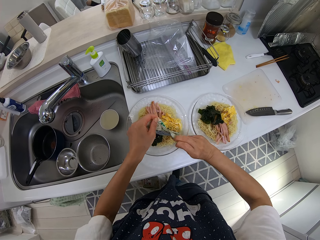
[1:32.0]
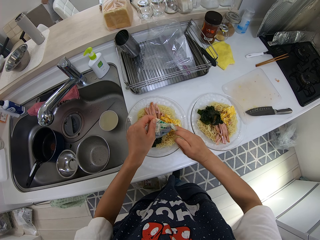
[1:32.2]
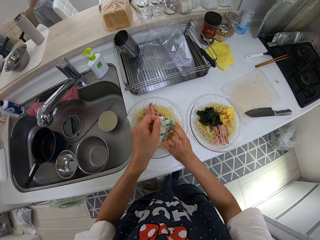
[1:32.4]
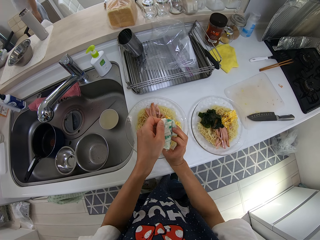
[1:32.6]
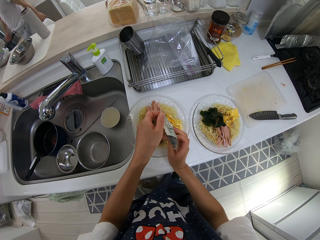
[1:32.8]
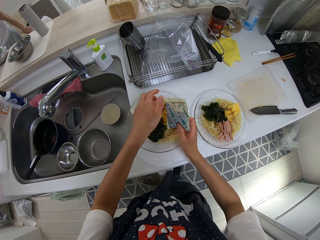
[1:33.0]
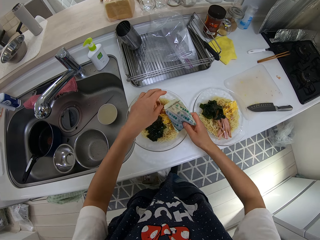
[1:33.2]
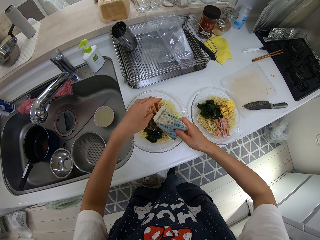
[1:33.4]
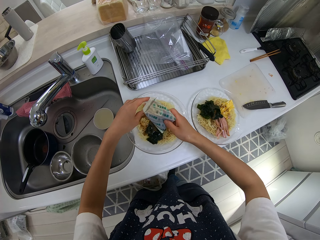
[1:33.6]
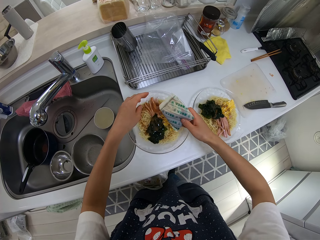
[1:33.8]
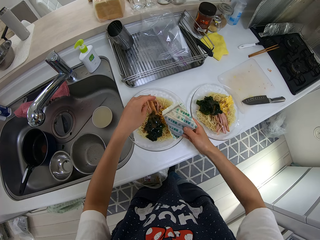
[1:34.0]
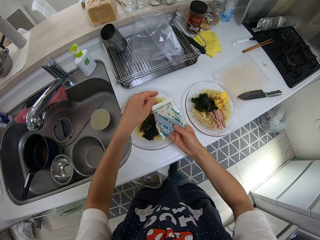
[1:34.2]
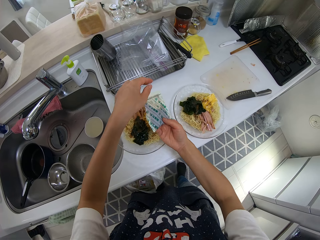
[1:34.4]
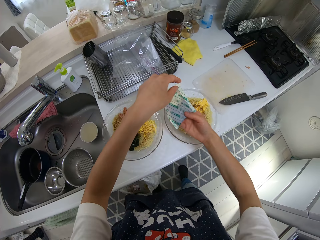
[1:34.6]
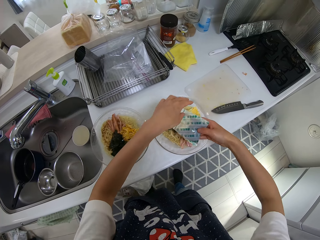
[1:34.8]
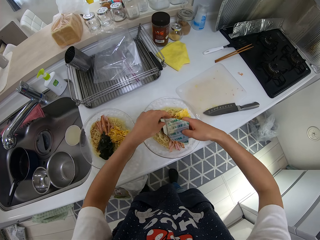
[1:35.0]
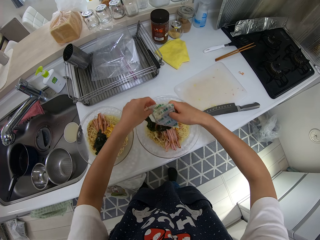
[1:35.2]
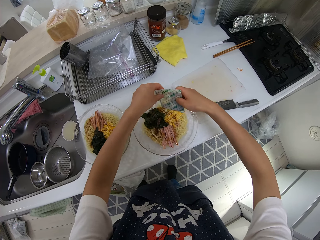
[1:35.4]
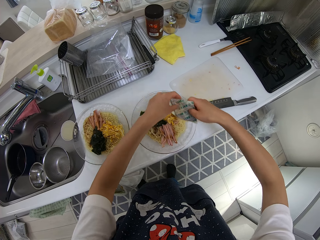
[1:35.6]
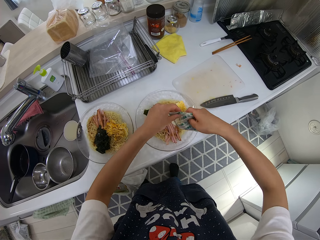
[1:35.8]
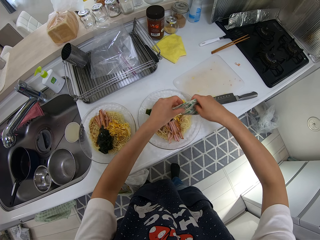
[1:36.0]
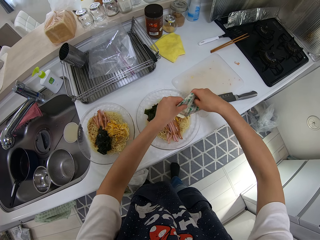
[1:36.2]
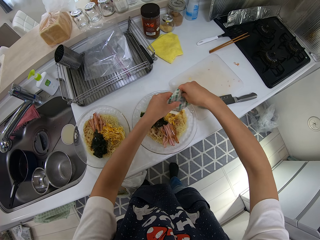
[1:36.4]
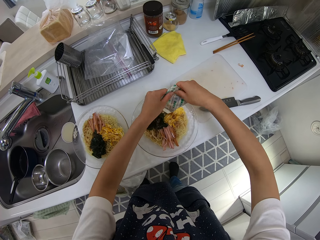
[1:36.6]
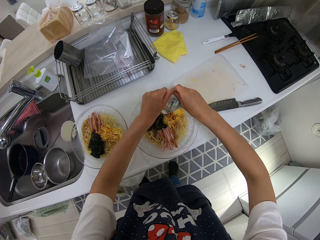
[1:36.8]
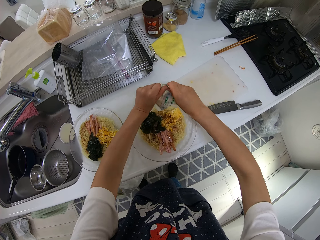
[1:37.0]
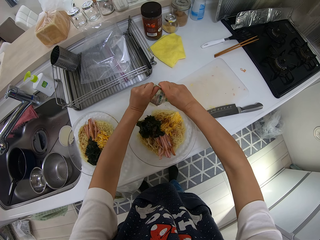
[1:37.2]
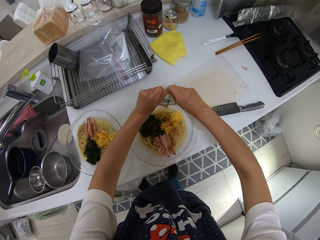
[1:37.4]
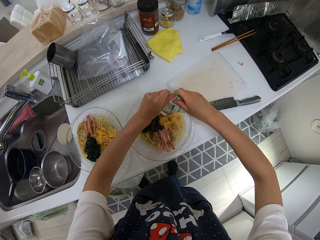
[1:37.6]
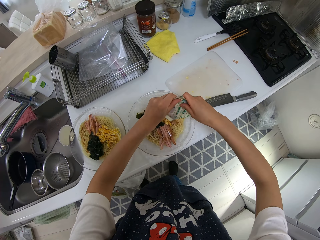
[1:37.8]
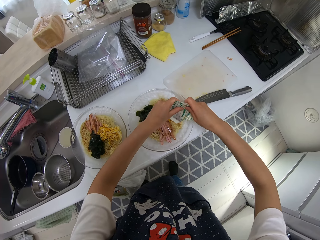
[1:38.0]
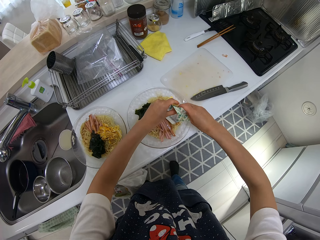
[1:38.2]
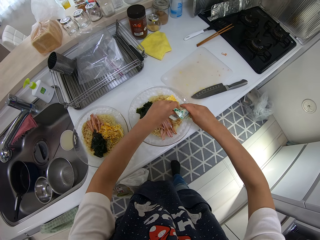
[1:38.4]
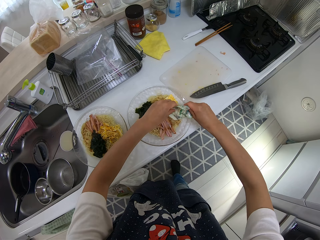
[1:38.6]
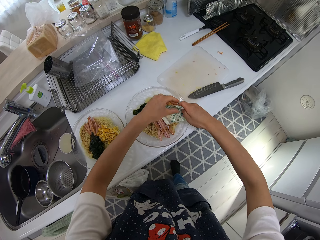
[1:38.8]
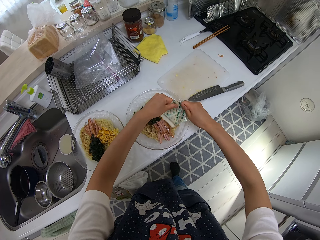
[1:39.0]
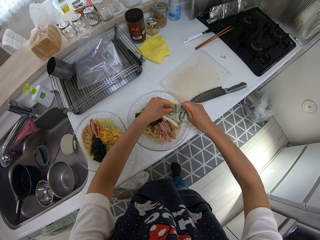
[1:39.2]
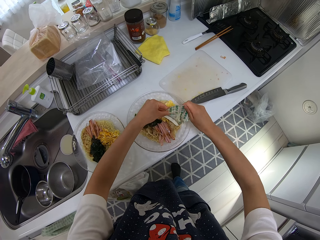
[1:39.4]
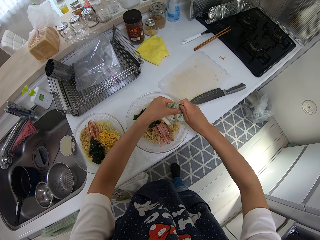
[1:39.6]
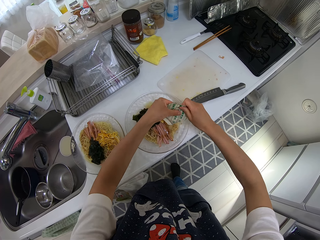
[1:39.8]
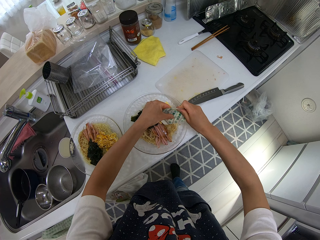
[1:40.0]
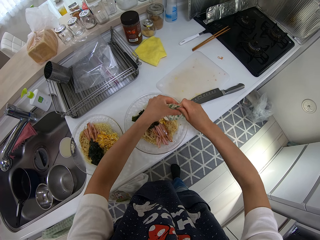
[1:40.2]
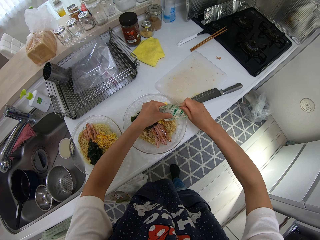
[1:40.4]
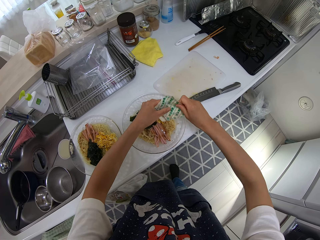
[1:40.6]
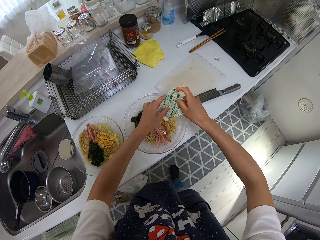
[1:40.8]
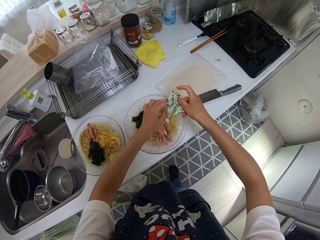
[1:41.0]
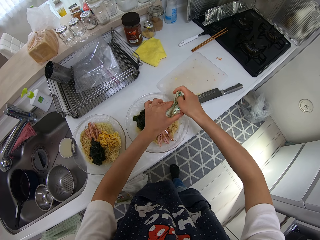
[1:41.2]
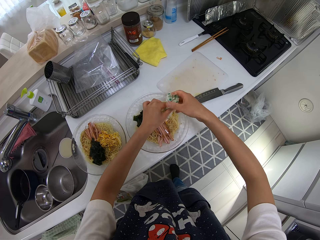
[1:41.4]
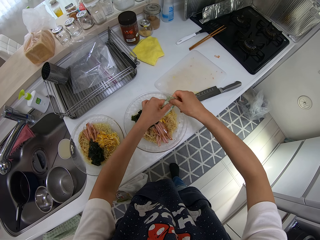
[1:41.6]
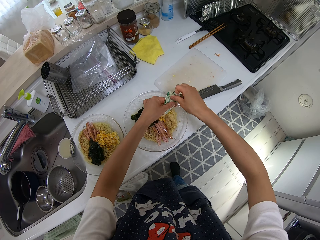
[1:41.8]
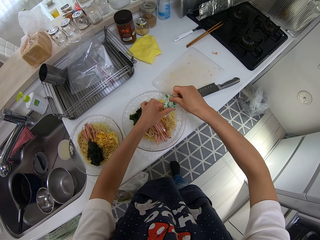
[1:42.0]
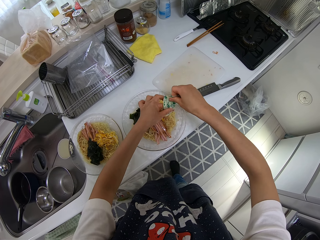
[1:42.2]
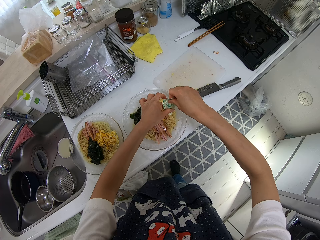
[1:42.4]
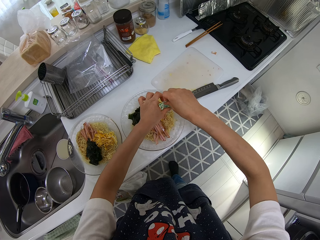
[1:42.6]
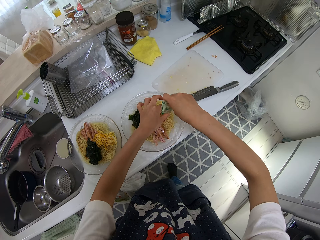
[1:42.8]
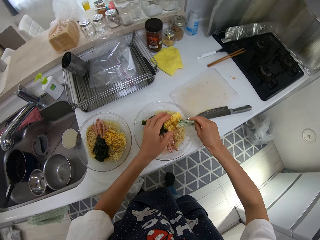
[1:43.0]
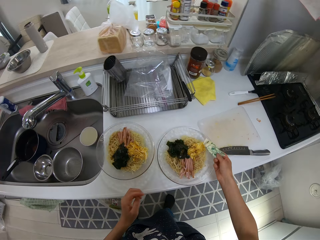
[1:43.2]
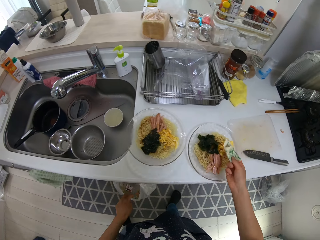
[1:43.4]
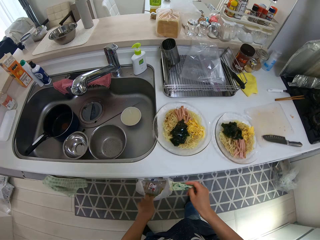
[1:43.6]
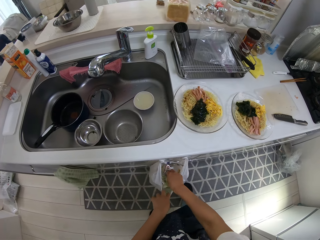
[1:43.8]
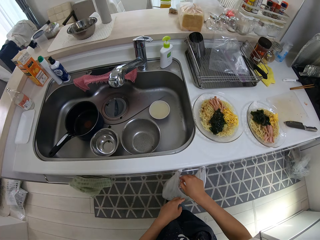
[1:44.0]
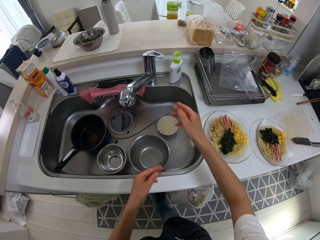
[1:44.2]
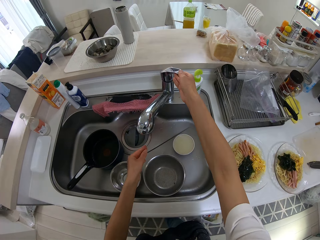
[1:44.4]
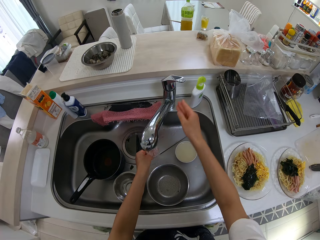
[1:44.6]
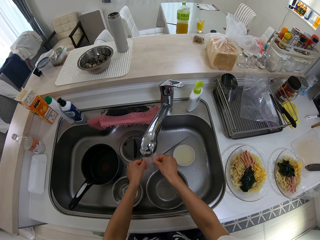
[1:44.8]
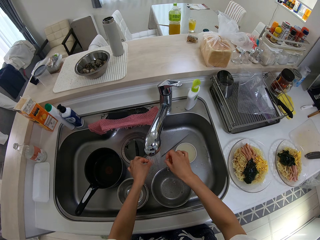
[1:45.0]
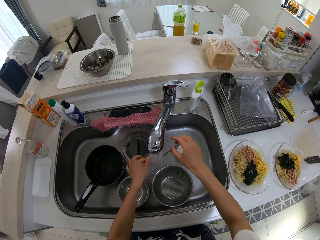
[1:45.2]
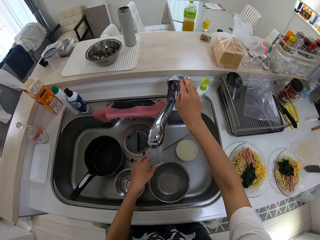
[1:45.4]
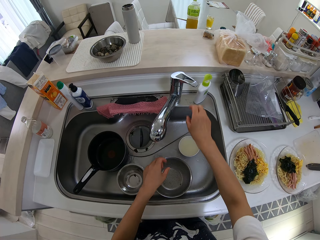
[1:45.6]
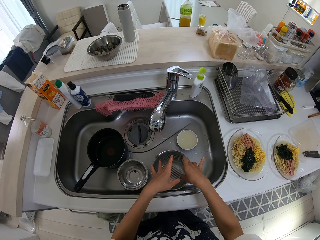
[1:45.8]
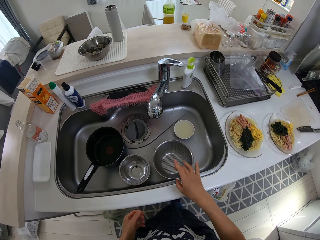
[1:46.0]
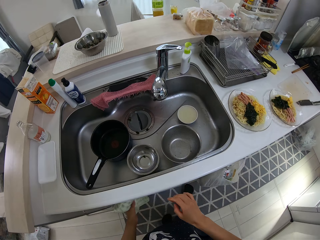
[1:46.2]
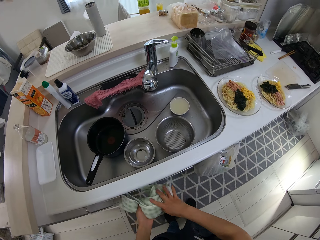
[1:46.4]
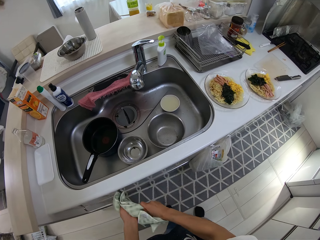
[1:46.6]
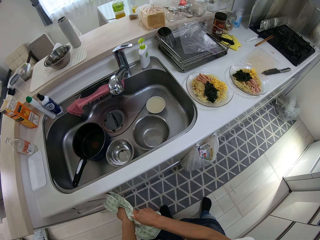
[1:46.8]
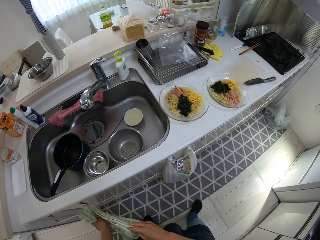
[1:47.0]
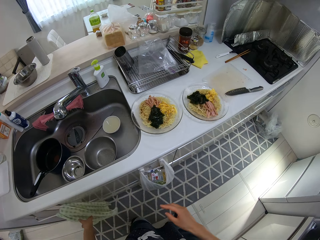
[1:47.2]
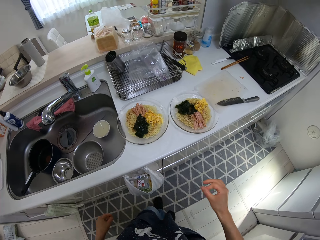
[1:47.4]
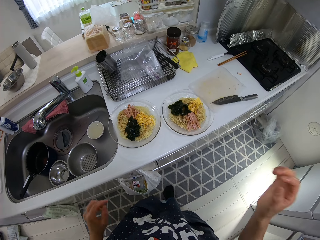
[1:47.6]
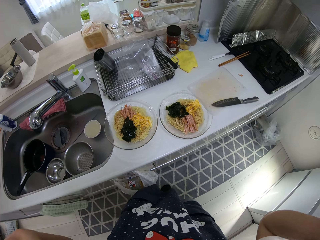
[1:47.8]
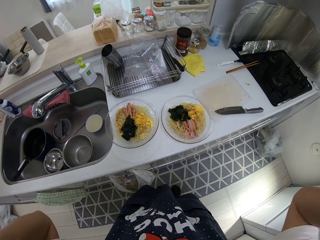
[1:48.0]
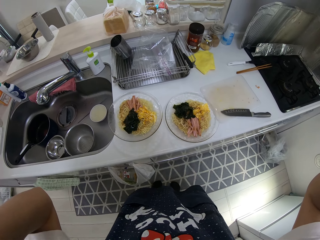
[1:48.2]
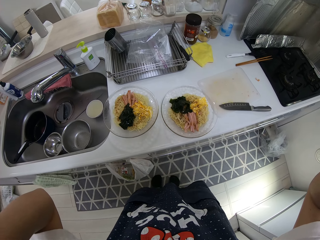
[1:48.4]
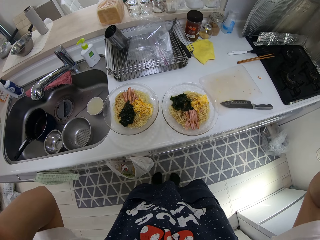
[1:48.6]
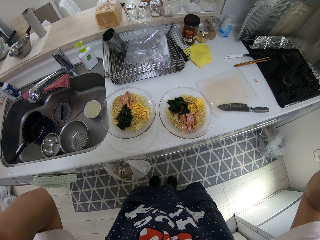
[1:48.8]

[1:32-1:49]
The camera wearer pours sauce from a sachet or bag on the food. A person walks away from the dining area. The camera wearer stares at the bag. She pours sauce on the food. She squeezes the bag. She pours sauce on the food. She folds the bag. She squeezes the bag. She throws the bag in a trash can. She opens the tap. She rinses her hands. She closes the tap. She wipes her hands on a towel. She touches herself.
